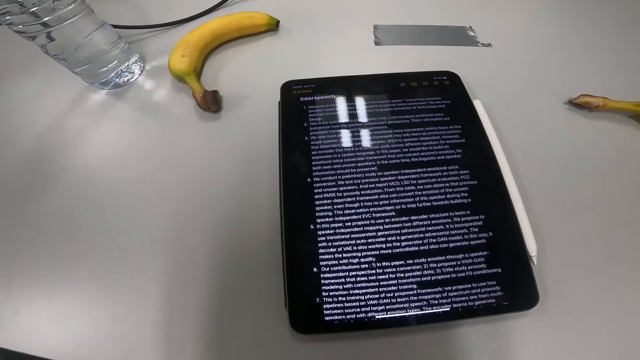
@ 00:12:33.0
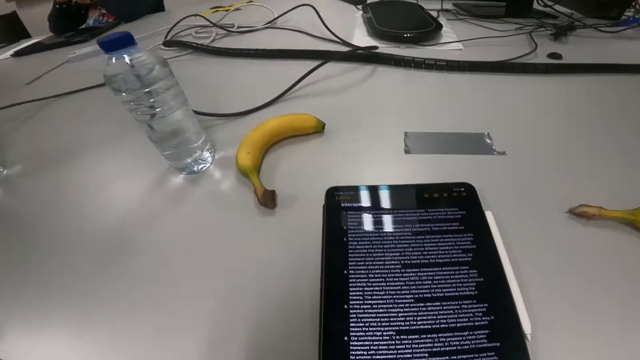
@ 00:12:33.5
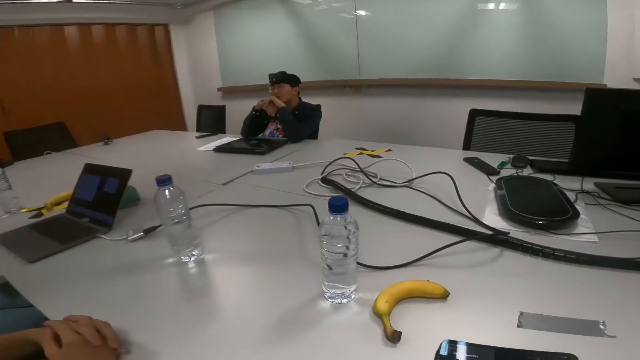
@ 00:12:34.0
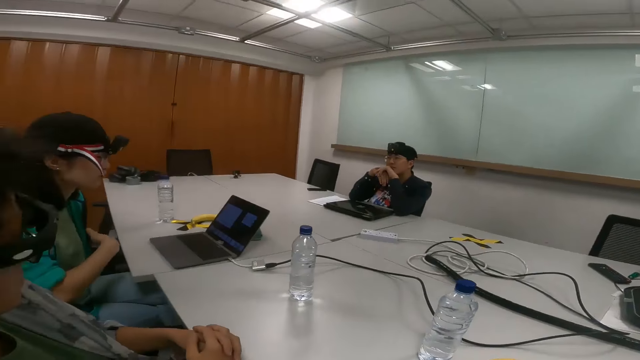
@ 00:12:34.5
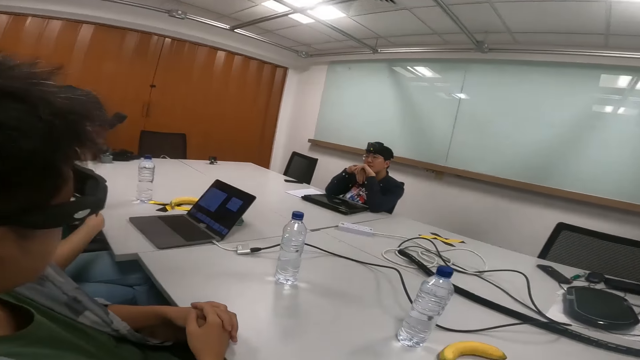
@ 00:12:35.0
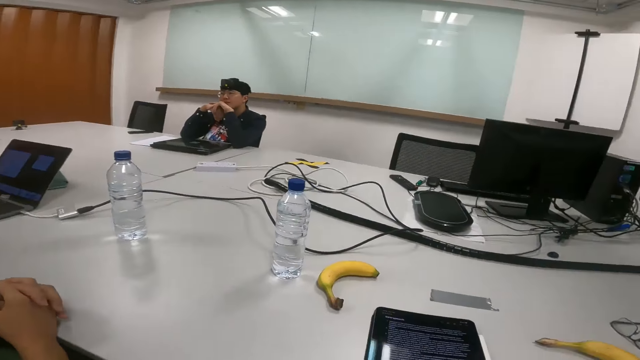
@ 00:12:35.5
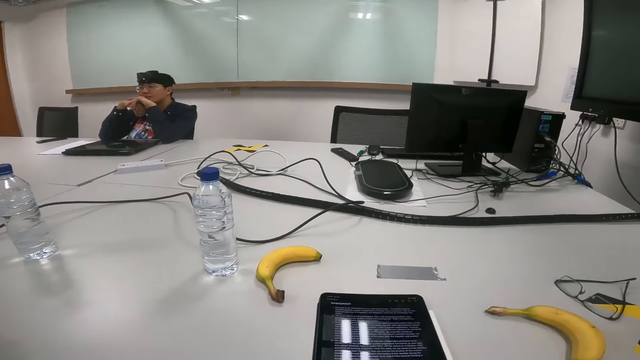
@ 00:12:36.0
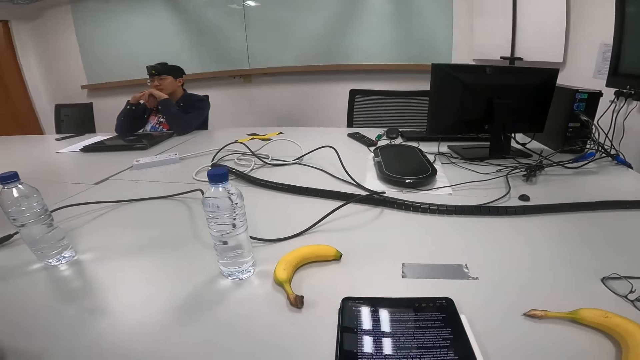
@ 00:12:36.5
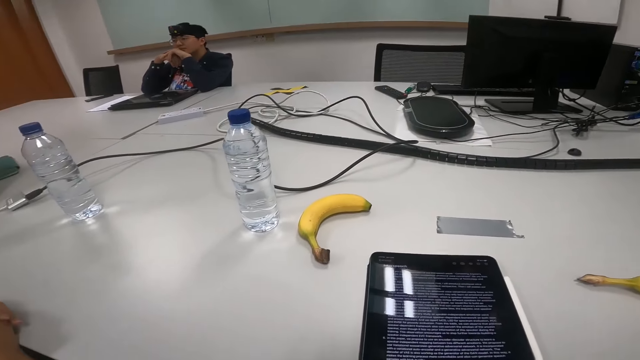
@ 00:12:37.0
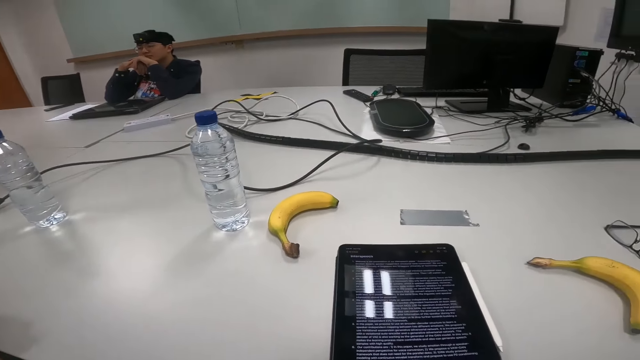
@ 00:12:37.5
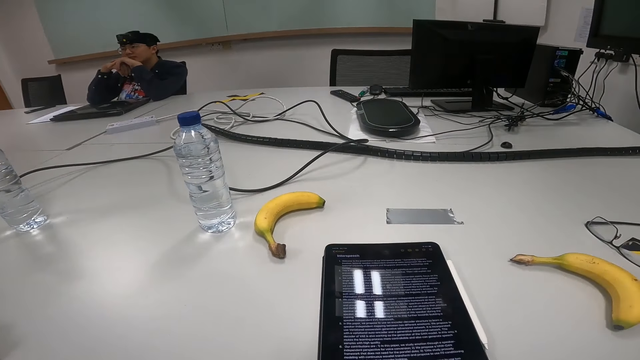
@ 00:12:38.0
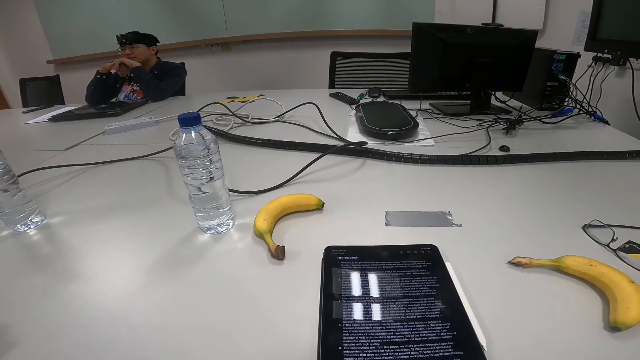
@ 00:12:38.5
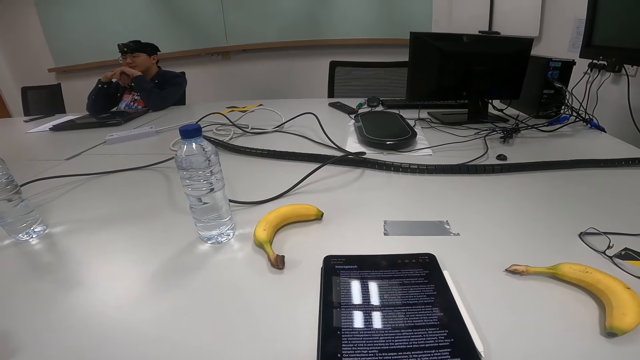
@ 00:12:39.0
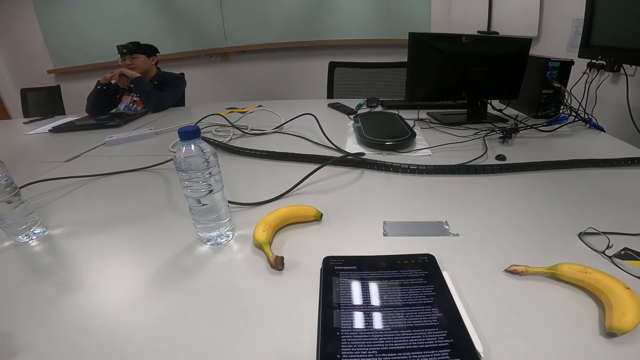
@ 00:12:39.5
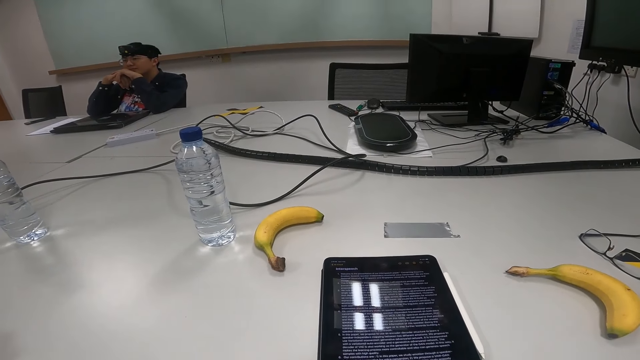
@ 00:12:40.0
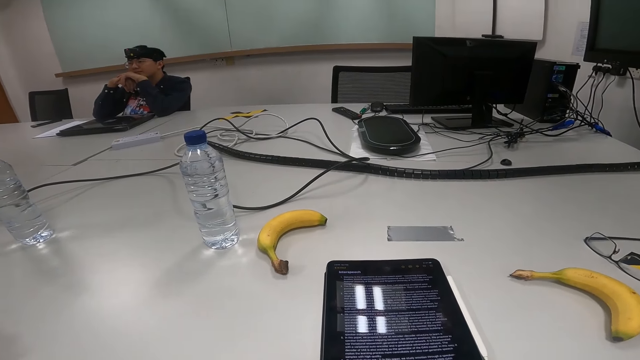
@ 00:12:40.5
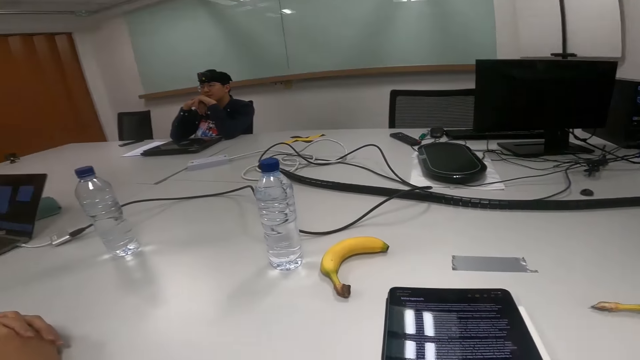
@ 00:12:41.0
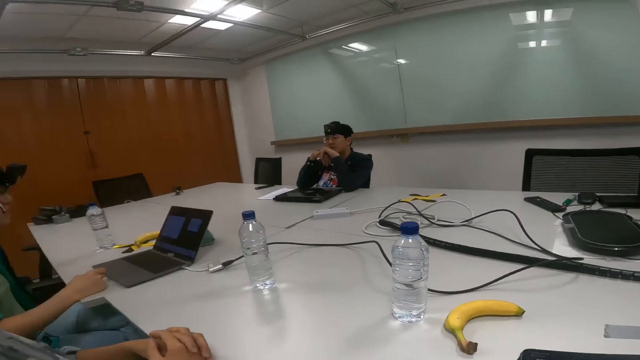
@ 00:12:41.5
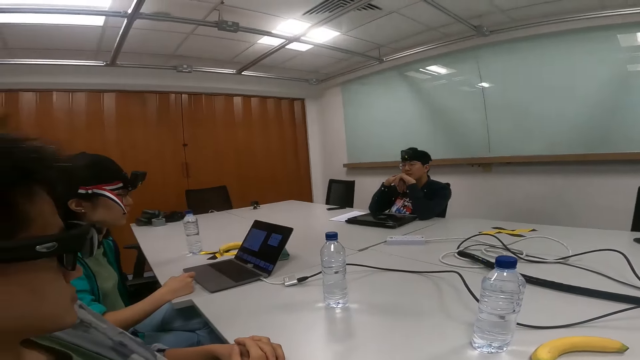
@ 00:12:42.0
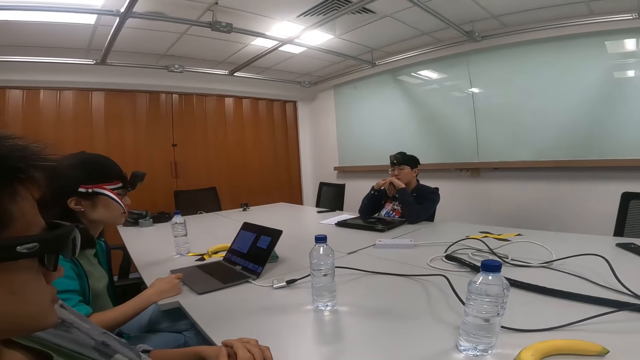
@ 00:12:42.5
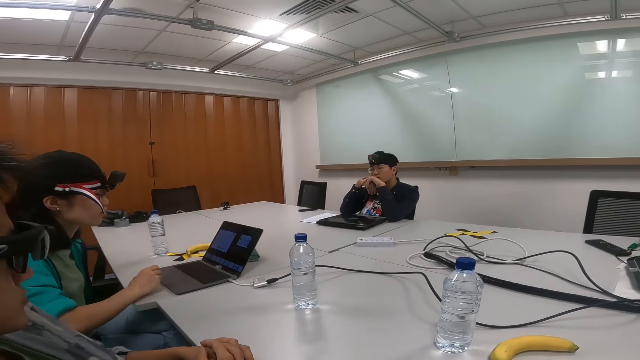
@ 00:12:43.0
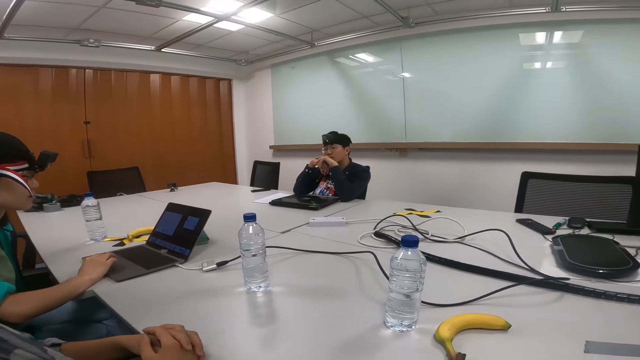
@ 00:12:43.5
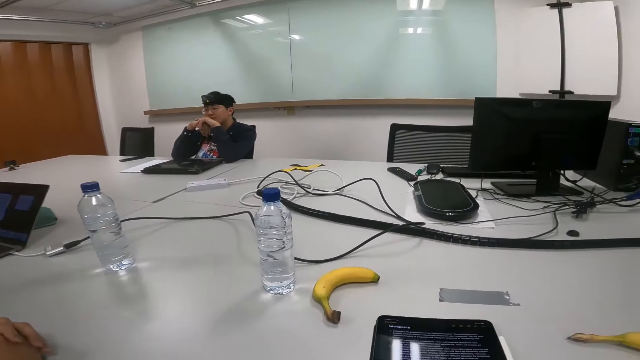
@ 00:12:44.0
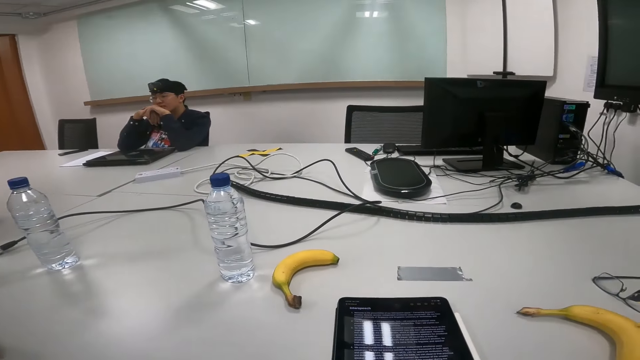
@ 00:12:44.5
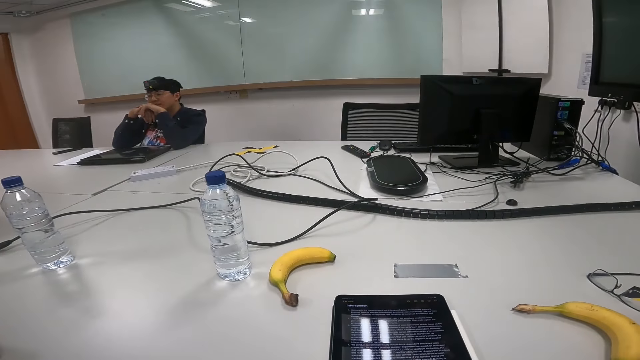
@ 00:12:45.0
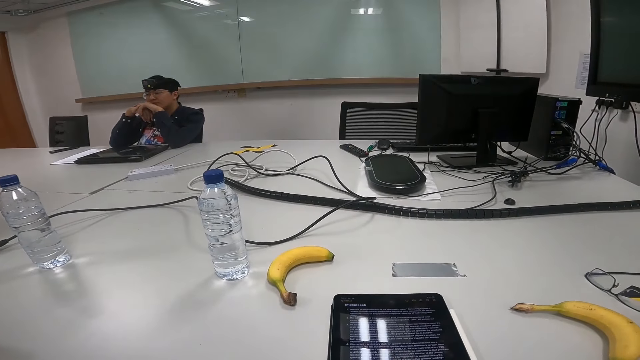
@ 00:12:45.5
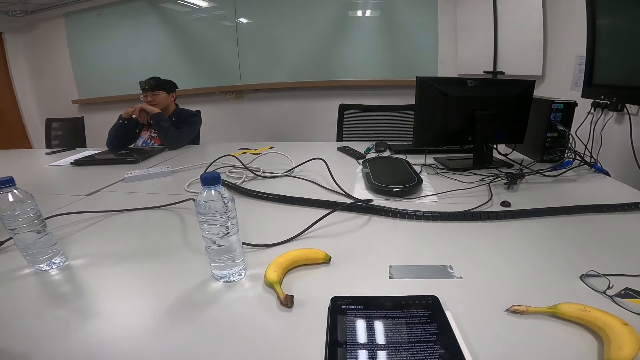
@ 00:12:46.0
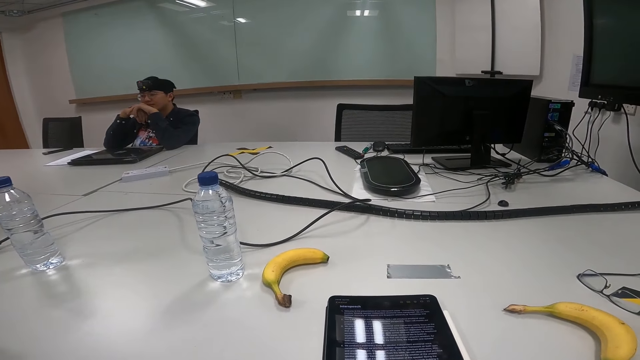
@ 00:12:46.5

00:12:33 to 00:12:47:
A person sways a hand. The person scrolls on a laptop.

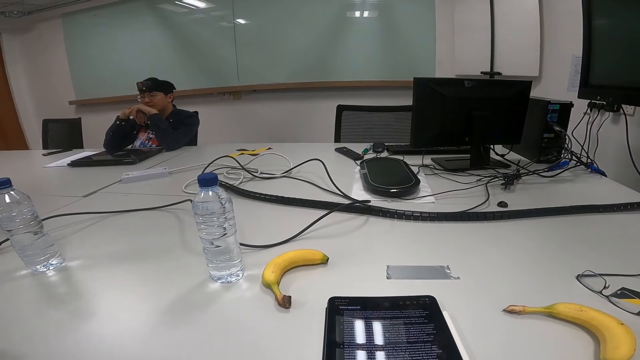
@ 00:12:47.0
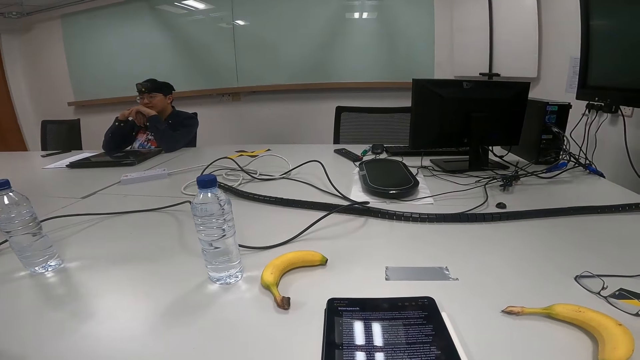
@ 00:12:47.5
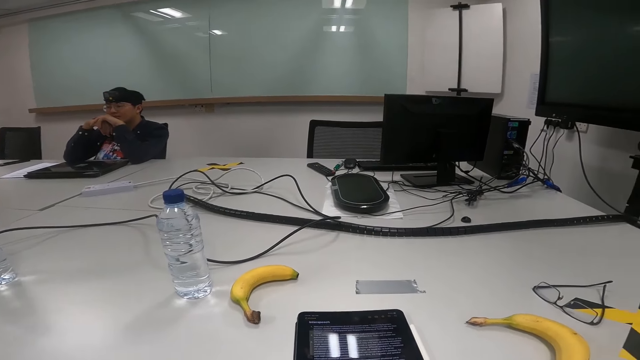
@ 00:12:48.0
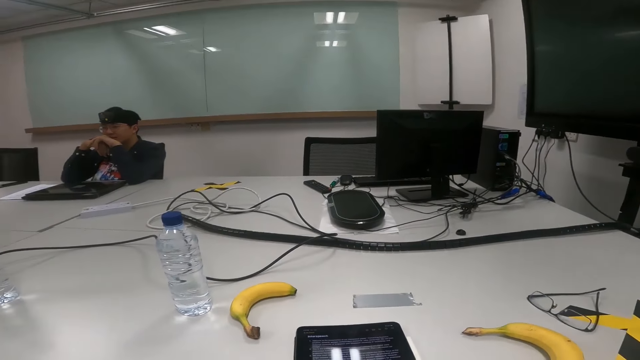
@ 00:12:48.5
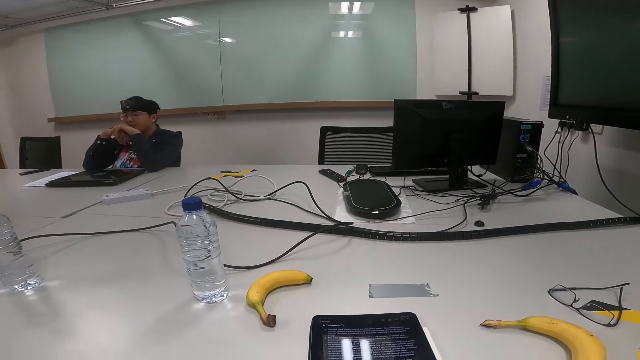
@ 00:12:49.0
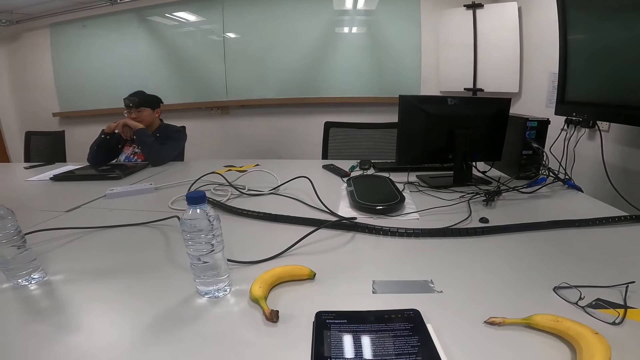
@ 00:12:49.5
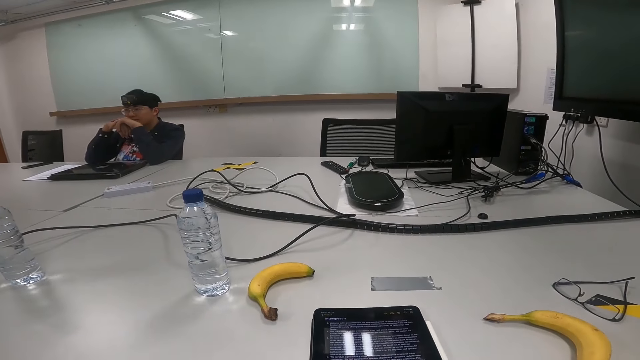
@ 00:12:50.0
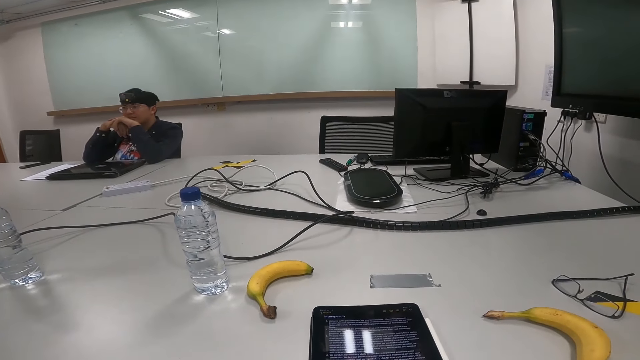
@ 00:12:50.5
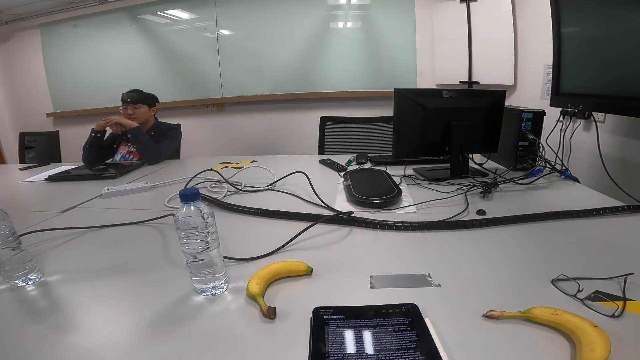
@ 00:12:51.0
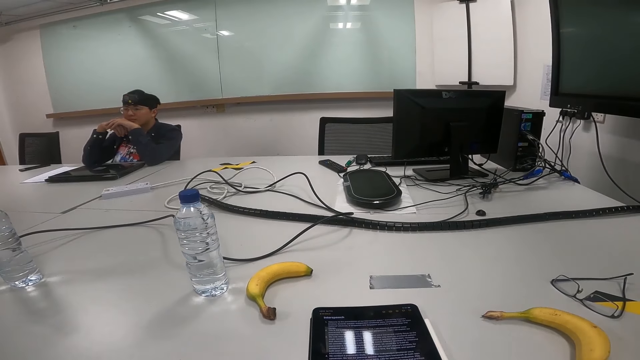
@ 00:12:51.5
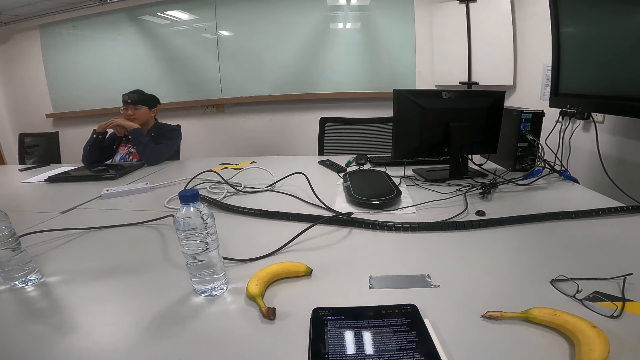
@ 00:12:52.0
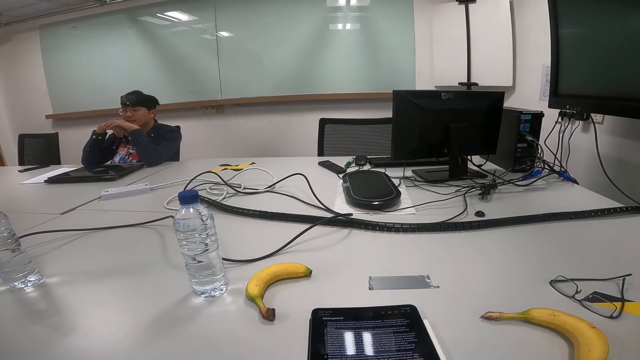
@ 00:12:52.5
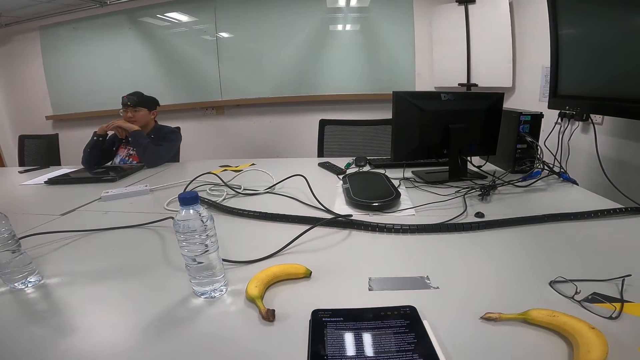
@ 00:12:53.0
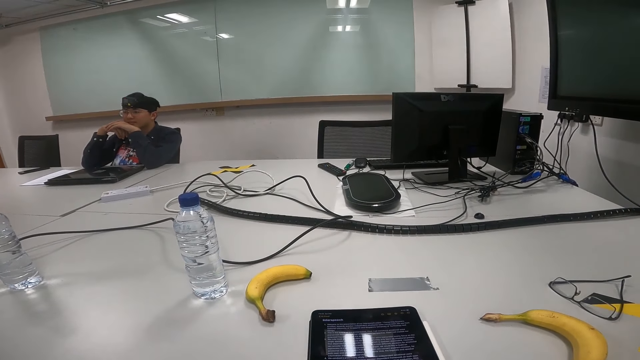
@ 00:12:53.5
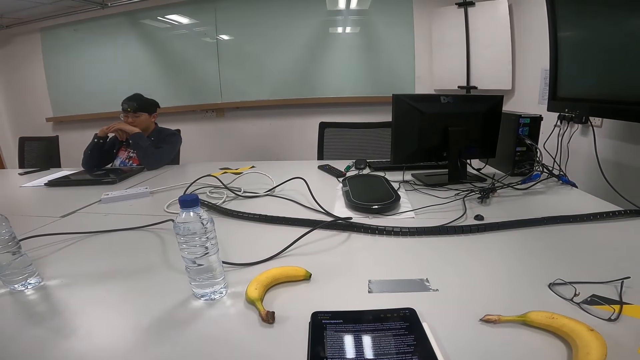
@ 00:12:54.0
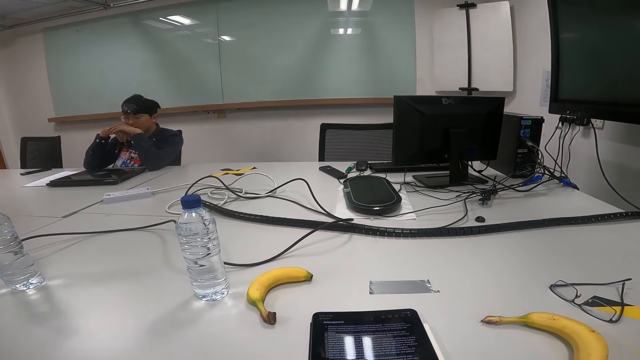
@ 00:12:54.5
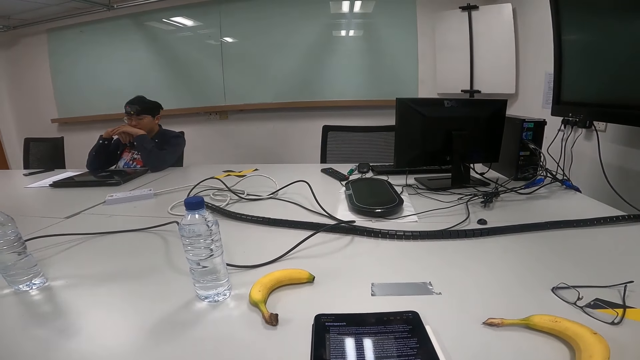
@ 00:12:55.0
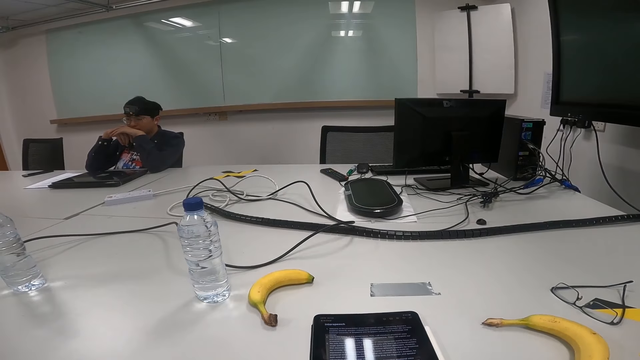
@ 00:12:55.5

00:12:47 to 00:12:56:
A person nods the head.
